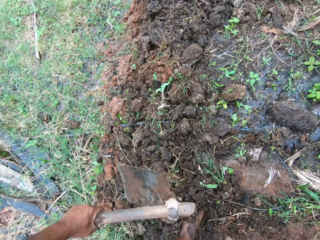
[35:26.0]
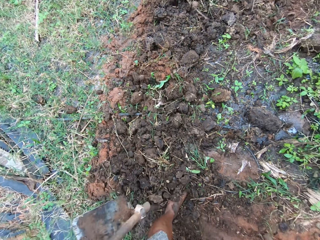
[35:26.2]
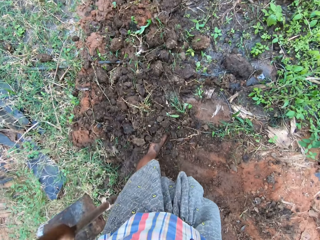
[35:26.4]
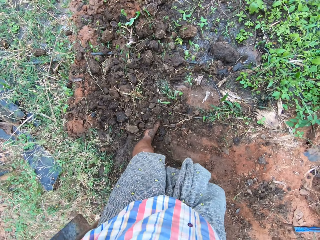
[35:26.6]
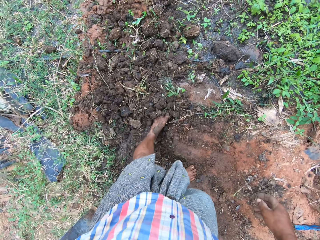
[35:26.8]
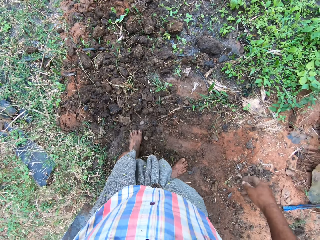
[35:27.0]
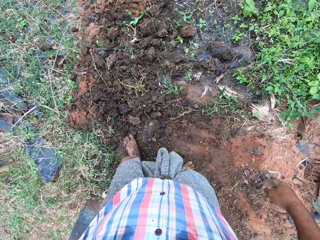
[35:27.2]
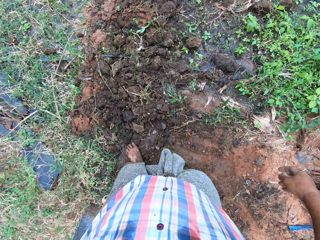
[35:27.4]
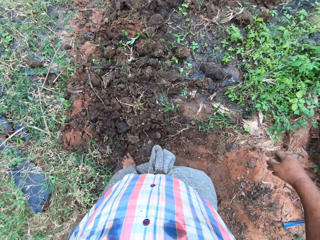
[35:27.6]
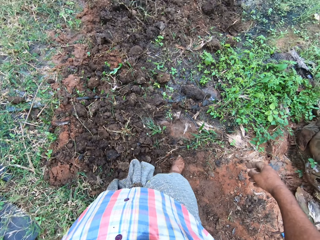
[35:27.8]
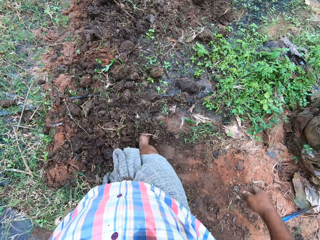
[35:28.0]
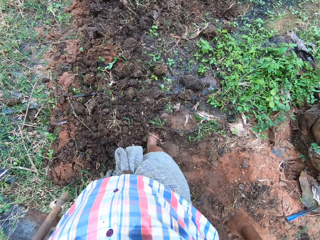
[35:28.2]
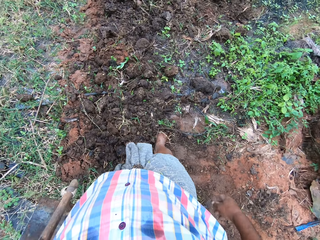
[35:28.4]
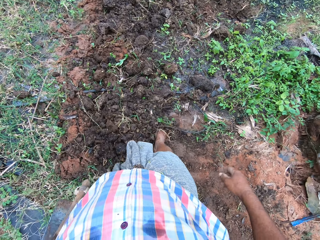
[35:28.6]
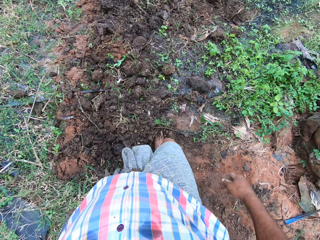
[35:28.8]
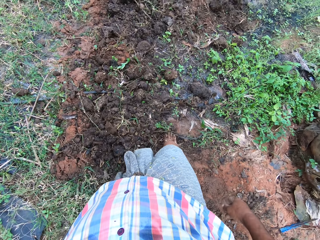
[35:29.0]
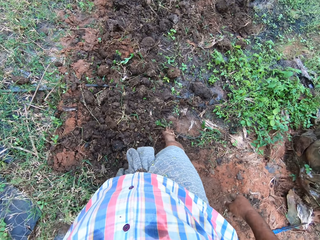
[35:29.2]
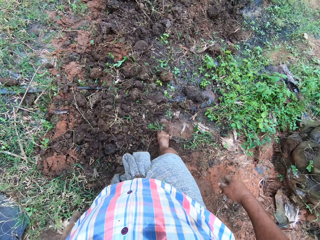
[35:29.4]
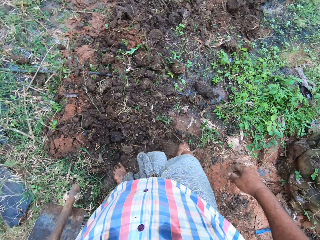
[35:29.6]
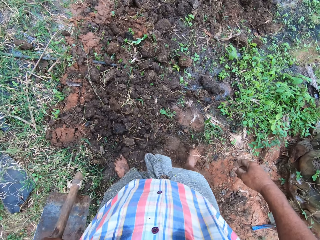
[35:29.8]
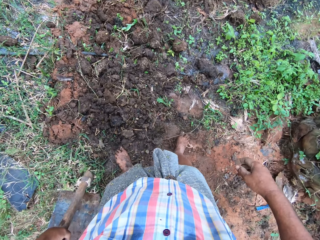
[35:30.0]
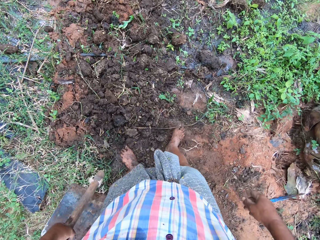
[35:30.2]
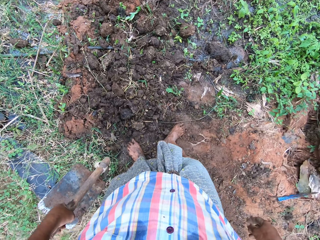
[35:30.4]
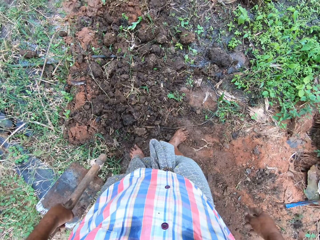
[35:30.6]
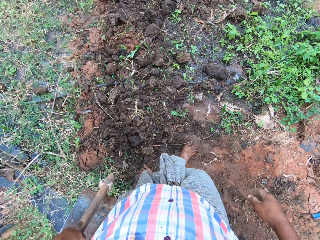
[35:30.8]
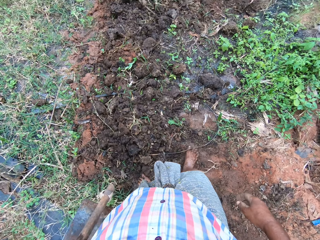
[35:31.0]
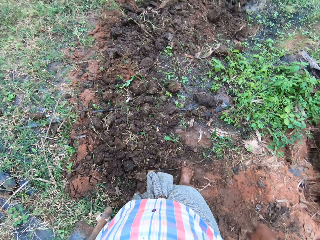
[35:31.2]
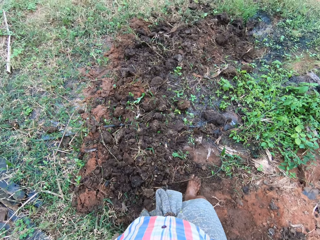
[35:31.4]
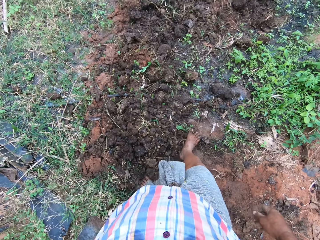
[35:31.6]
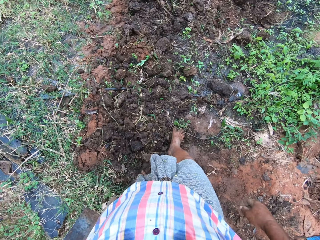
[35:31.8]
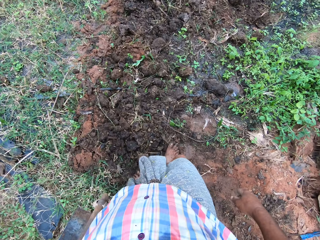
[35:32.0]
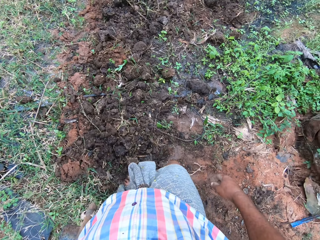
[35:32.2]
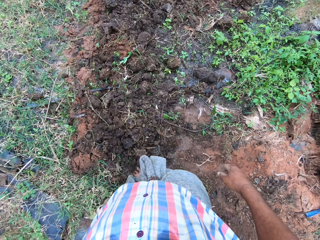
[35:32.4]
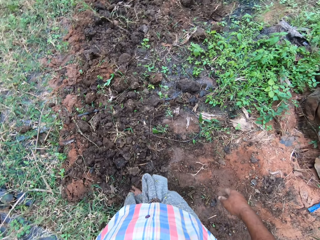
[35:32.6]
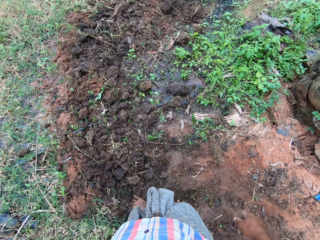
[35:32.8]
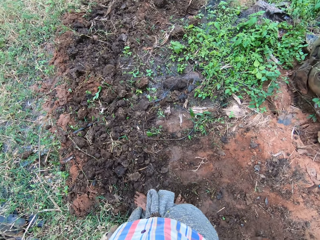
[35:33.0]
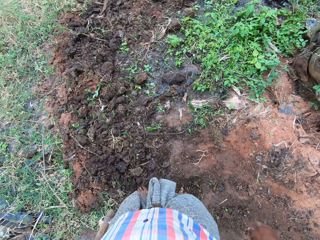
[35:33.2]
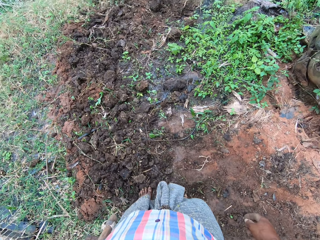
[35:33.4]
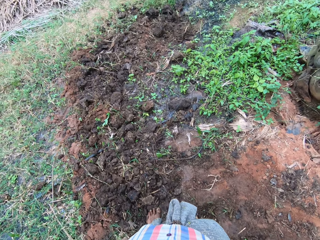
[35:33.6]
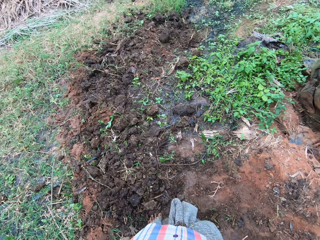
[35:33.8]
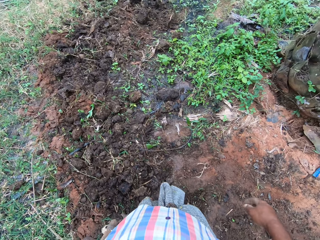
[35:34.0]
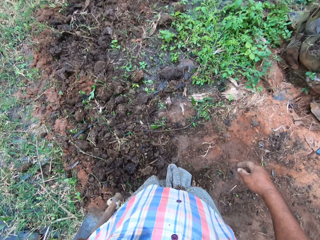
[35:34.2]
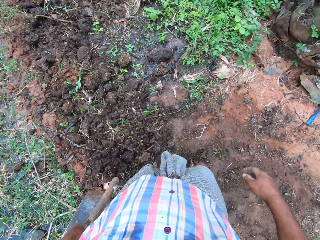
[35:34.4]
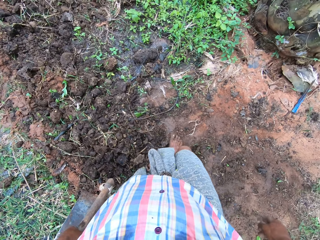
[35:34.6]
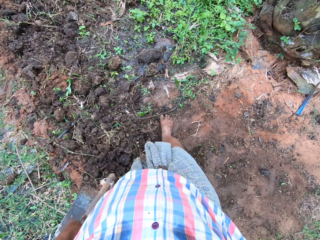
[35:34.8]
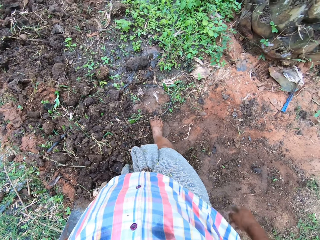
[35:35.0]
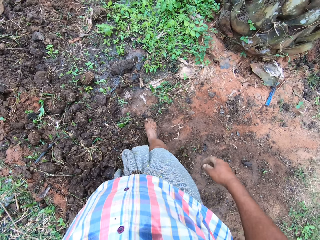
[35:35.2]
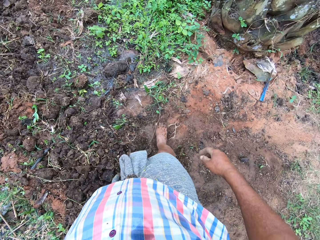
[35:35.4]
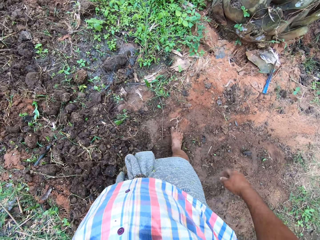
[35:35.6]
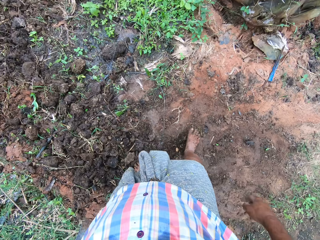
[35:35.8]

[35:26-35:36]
The camera wearer throws away the soil. He moves the soil with his leg. He moves a tree branch on the ground with his foot.

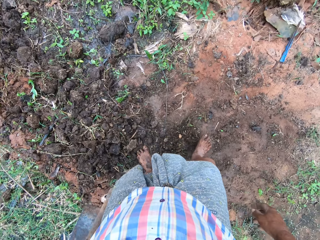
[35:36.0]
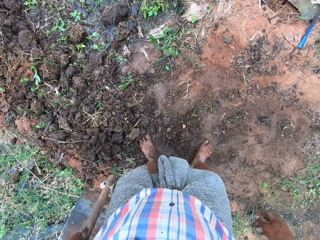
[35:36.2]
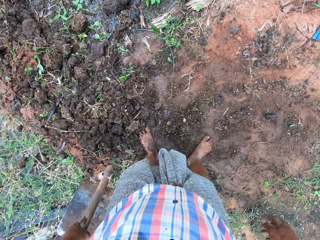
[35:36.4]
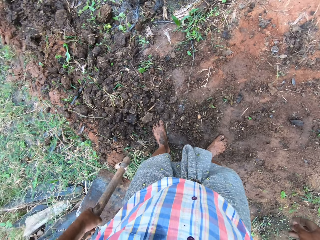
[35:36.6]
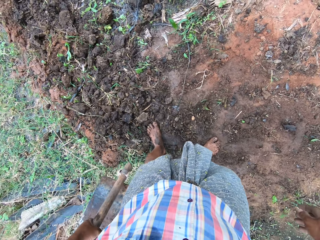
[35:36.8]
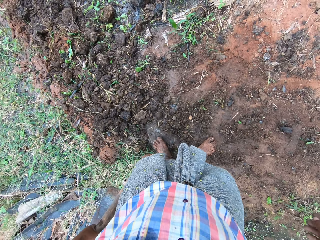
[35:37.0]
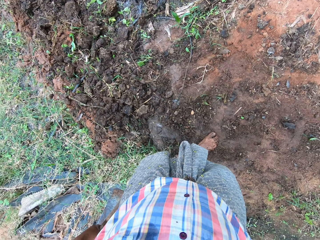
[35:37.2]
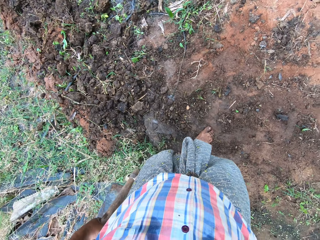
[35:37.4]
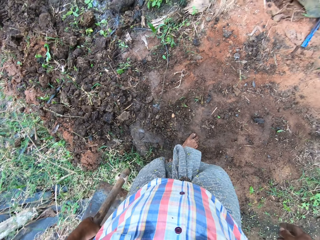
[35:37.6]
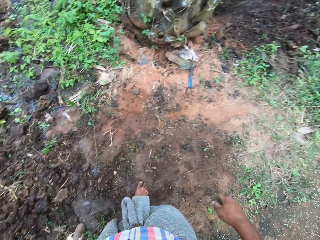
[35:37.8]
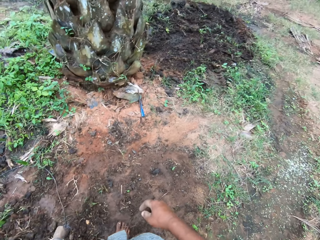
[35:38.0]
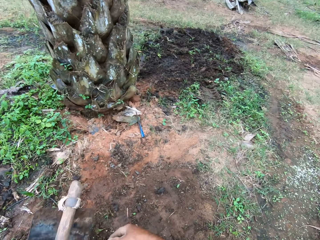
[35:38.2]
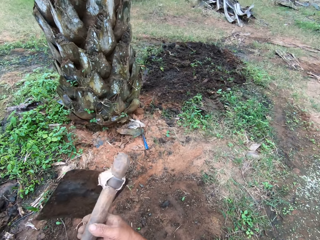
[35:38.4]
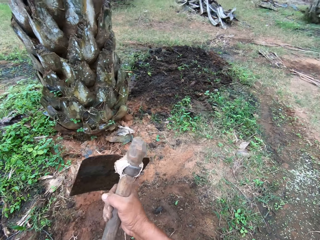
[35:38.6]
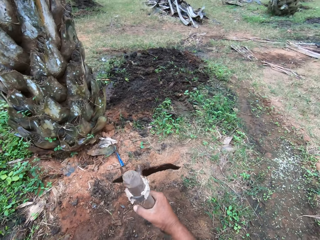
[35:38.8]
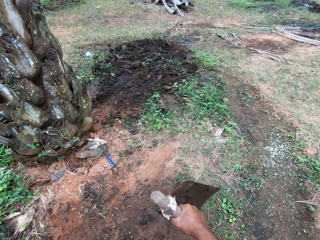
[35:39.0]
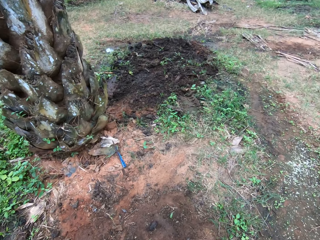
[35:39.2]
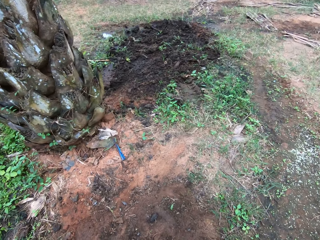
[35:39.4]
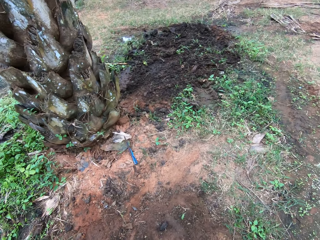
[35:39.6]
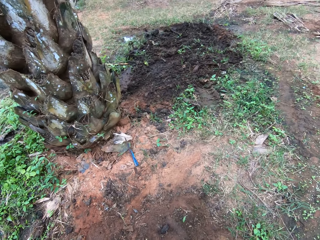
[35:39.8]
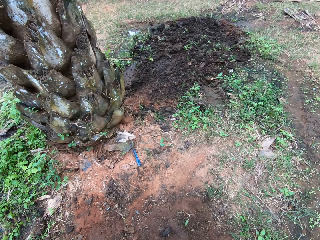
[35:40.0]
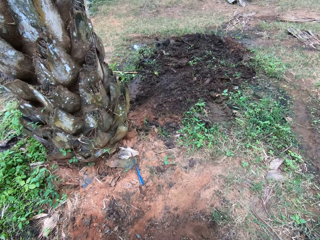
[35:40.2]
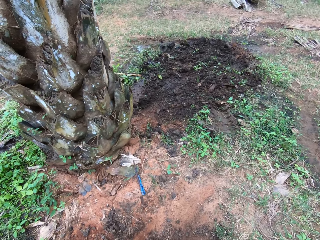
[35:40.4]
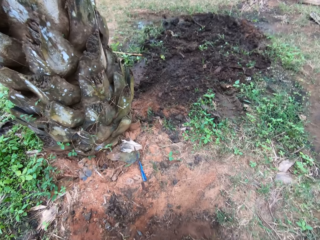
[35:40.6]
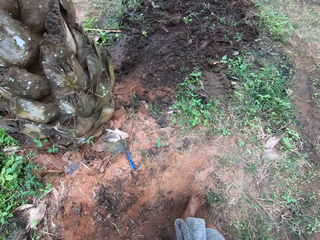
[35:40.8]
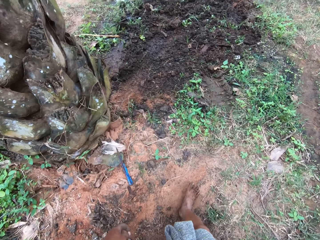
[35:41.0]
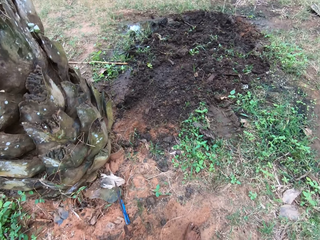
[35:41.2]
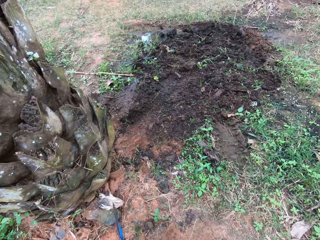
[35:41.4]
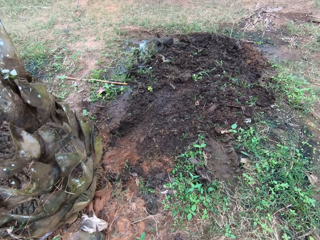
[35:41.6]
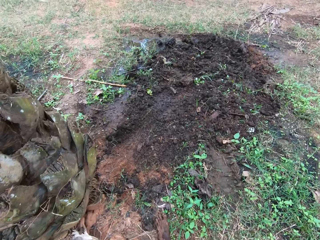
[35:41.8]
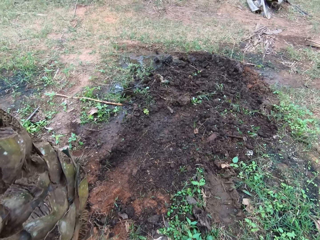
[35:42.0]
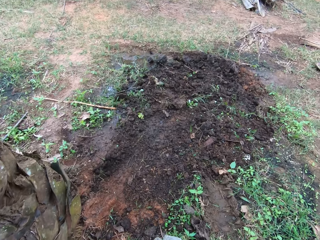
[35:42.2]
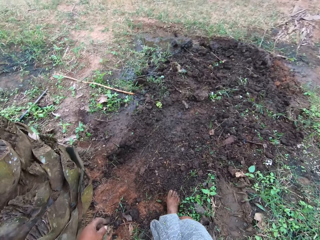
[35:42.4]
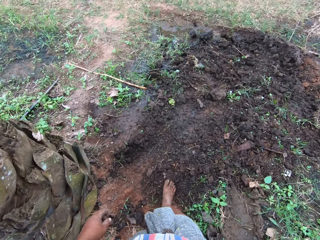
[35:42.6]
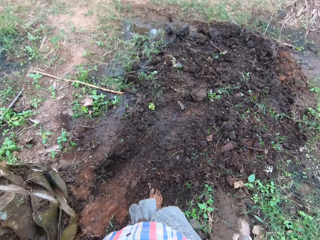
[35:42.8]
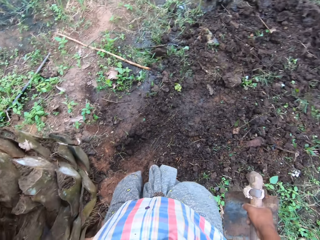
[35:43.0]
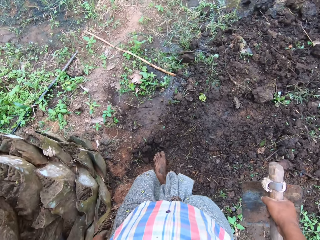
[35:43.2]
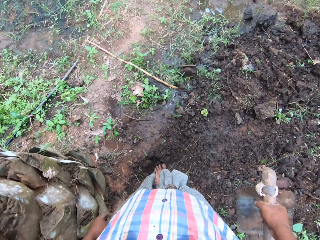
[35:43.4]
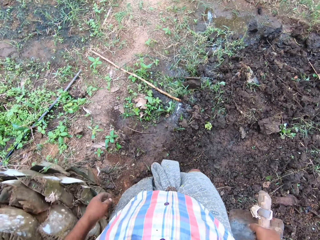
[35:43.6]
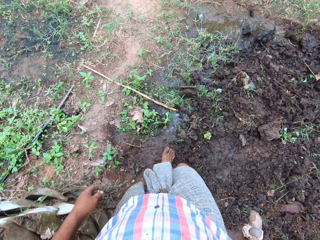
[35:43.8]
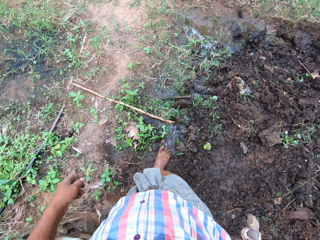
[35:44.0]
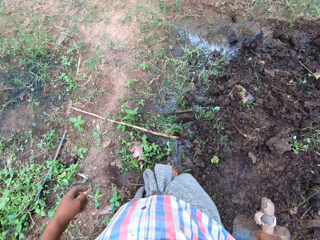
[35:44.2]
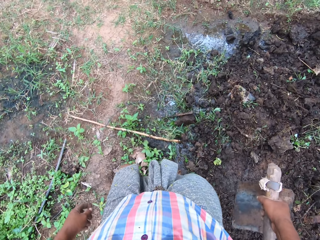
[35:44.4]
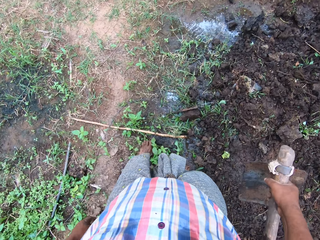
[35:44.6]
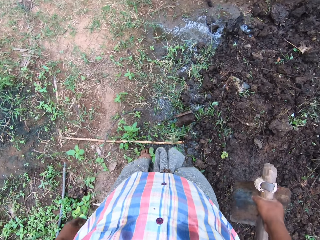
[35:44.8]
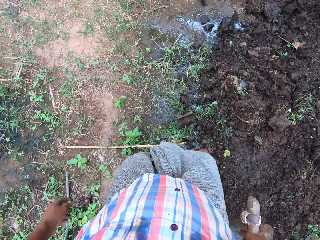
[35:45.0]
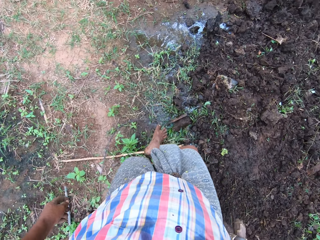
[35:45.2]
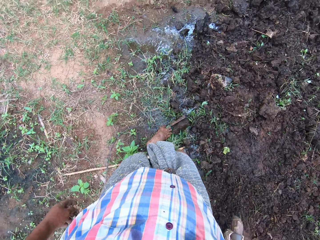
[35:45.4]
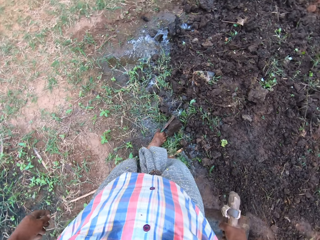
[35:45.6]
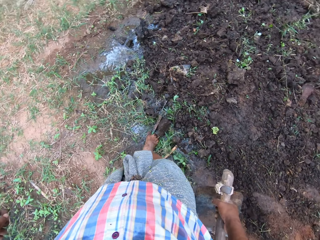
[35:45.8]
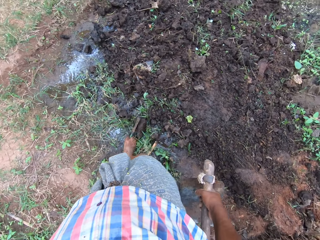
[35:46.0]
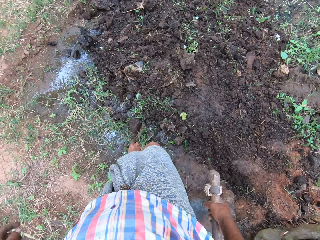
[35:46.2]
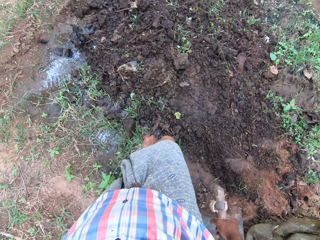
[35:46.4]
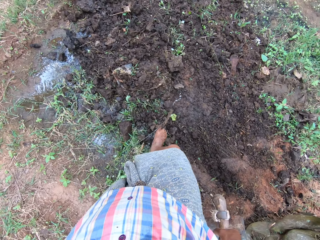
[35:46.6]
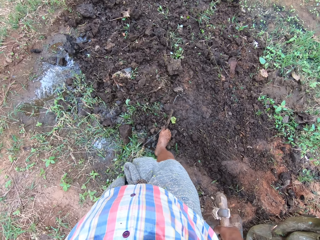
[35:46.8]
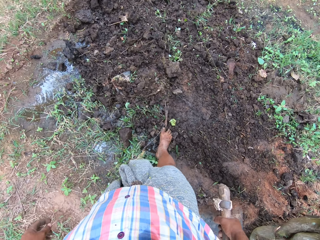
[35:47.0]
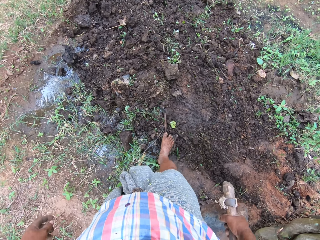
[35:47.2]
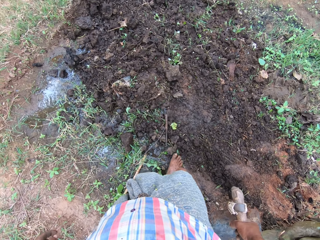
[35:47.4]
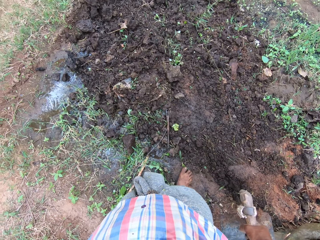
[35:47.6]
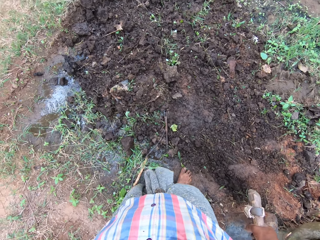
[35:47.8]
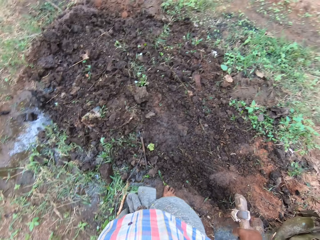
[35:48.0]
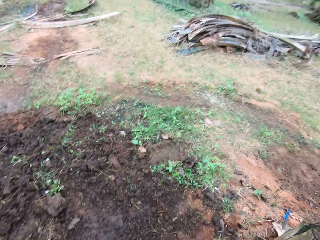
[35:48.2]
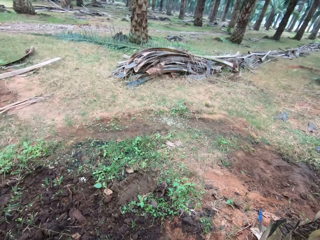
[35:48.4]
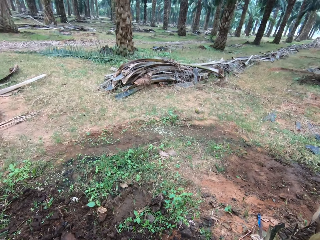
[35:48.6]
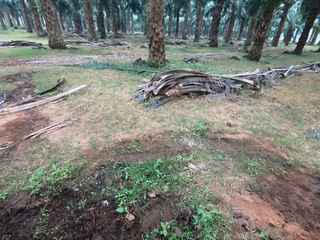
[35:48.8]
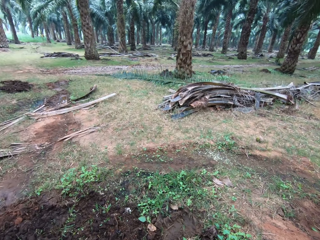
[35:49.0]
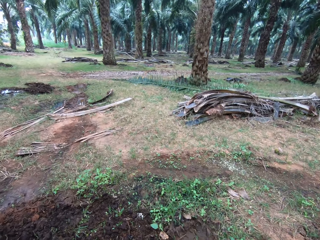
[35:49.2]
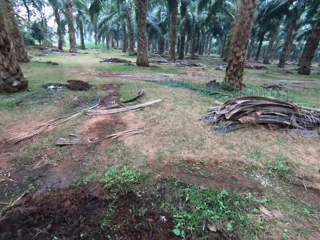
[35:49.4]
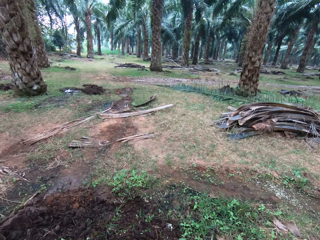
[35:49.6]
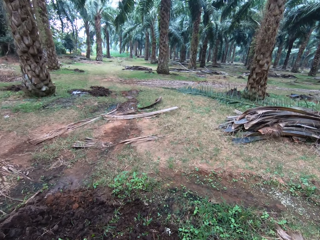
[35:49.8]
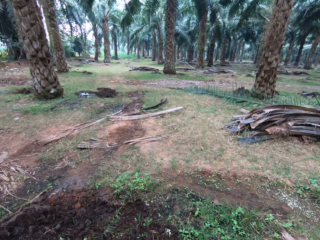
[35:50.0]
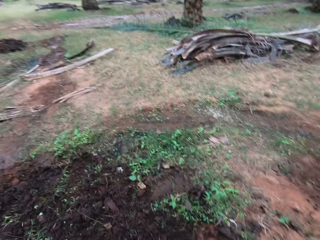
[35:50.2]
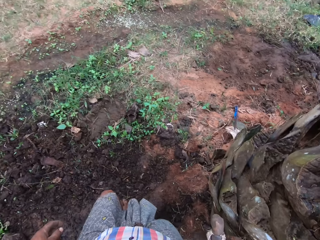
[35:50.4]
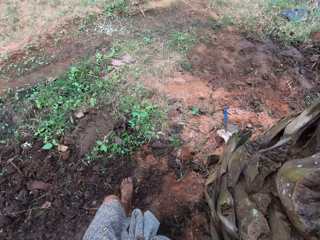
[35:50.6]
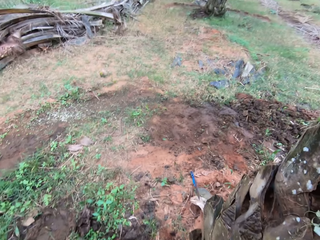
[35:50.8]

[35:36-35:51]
The camera wearer passes the hoe to his left hand. He walks forward a bit. He moves a hose on the ground with his foot. He walks around the field.
